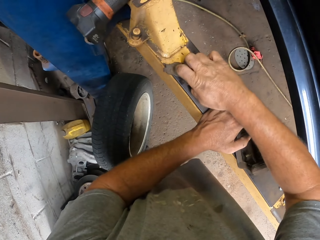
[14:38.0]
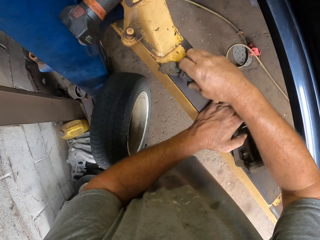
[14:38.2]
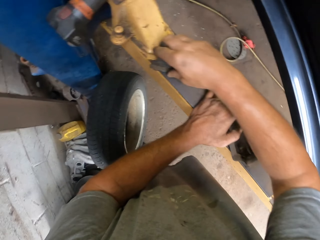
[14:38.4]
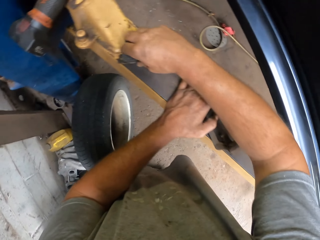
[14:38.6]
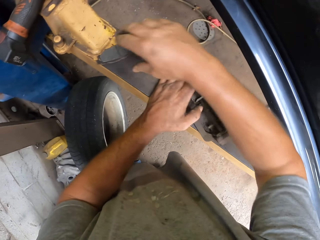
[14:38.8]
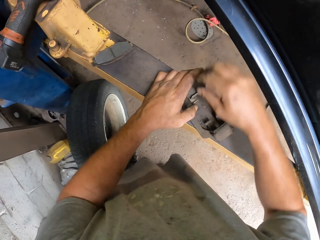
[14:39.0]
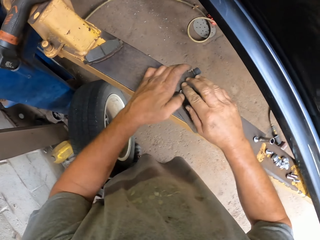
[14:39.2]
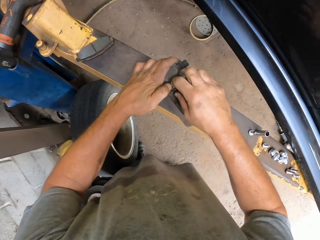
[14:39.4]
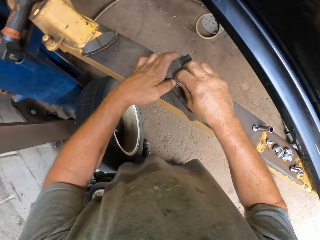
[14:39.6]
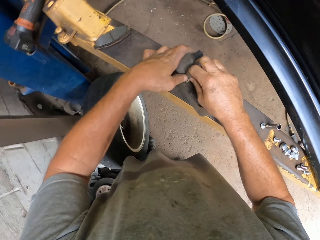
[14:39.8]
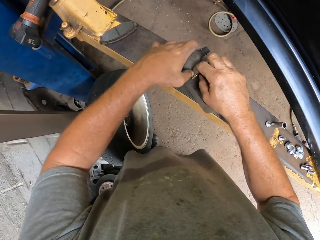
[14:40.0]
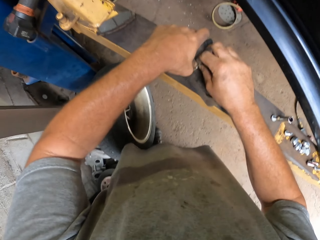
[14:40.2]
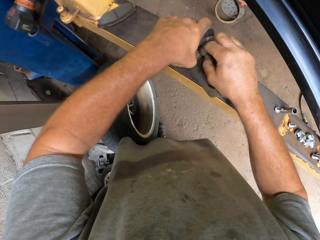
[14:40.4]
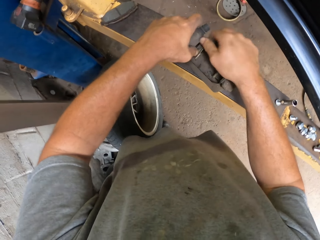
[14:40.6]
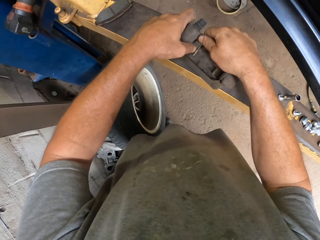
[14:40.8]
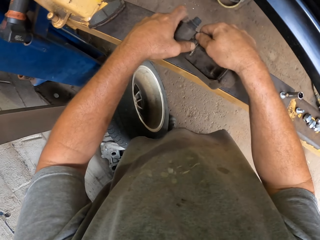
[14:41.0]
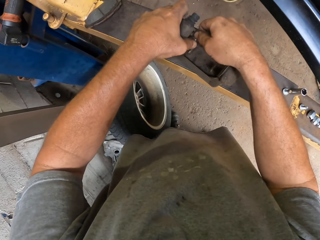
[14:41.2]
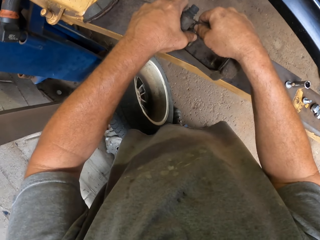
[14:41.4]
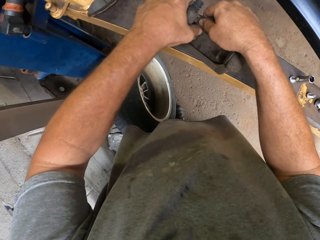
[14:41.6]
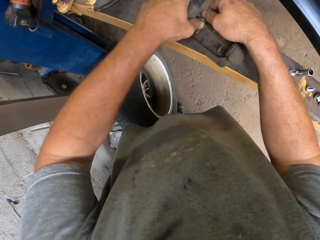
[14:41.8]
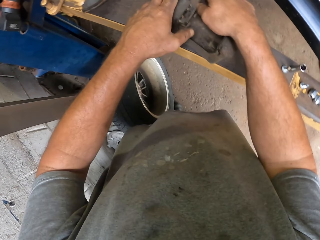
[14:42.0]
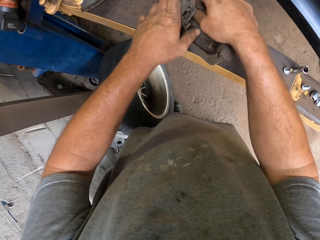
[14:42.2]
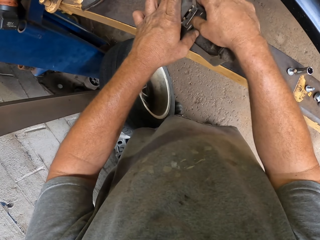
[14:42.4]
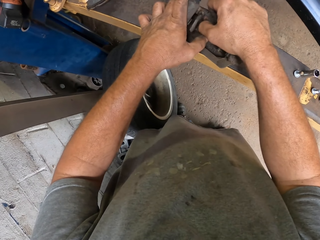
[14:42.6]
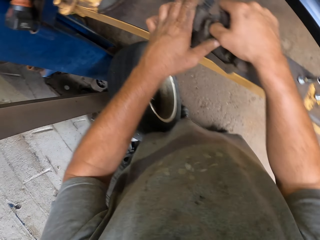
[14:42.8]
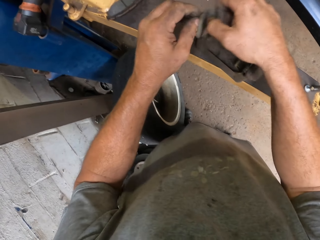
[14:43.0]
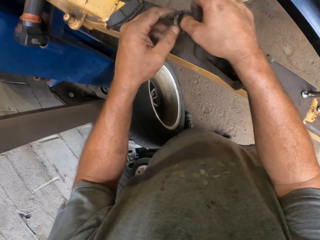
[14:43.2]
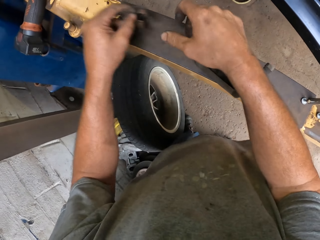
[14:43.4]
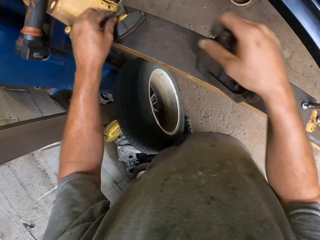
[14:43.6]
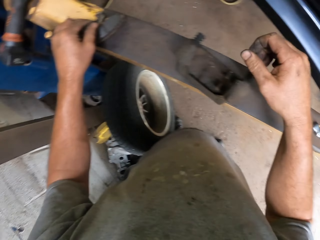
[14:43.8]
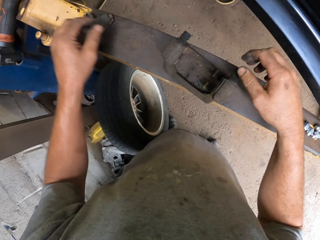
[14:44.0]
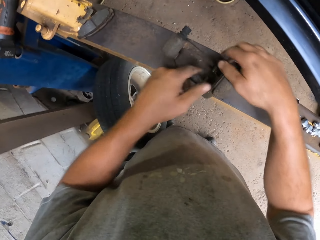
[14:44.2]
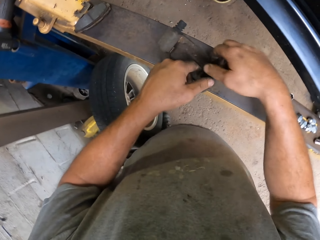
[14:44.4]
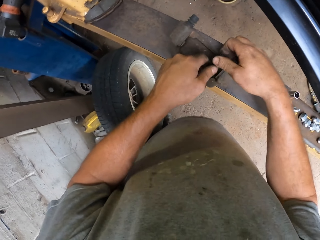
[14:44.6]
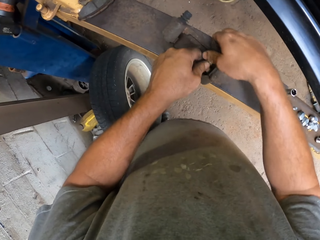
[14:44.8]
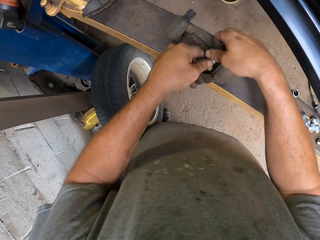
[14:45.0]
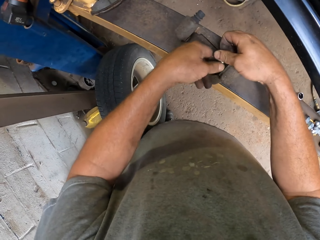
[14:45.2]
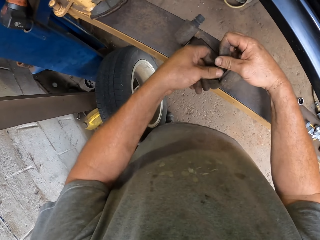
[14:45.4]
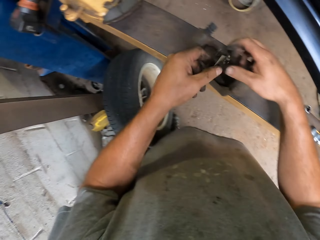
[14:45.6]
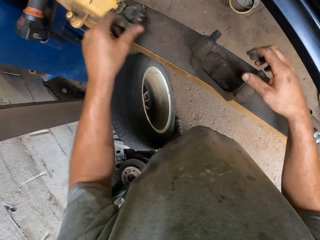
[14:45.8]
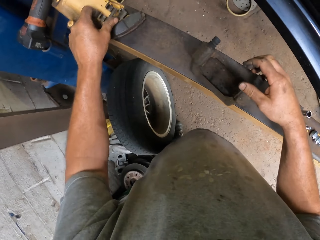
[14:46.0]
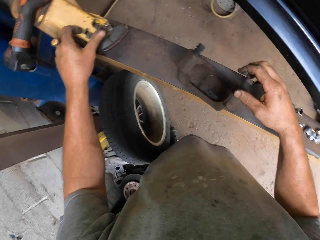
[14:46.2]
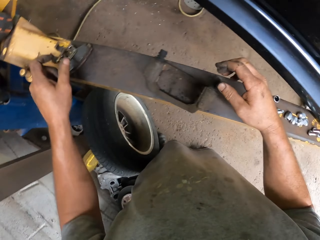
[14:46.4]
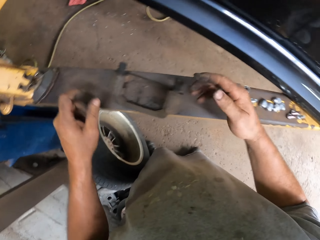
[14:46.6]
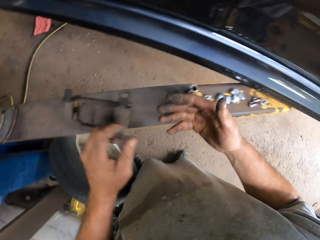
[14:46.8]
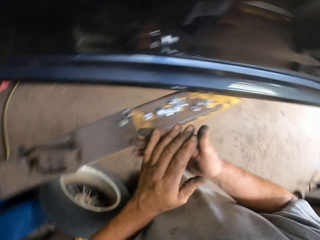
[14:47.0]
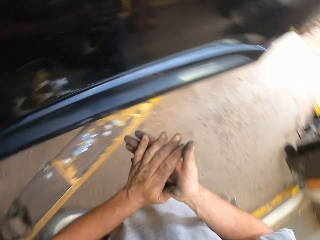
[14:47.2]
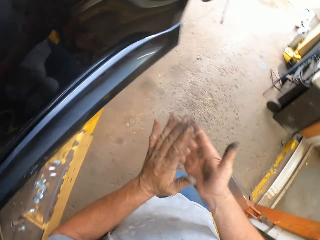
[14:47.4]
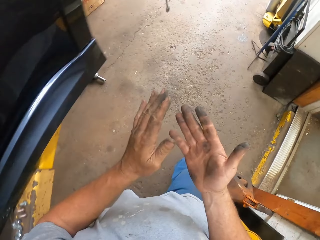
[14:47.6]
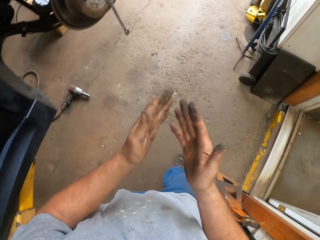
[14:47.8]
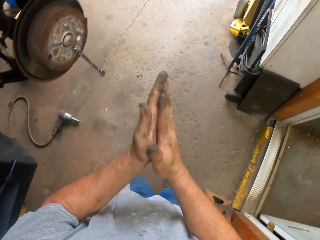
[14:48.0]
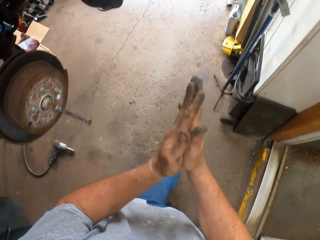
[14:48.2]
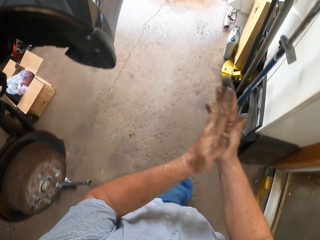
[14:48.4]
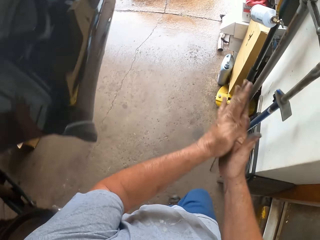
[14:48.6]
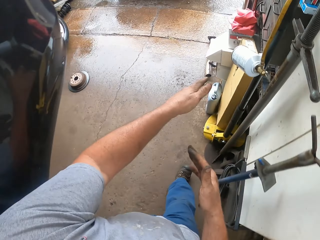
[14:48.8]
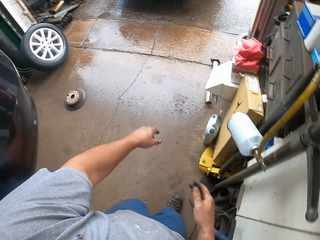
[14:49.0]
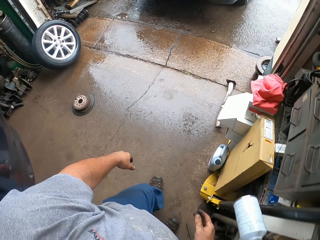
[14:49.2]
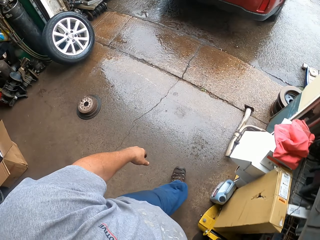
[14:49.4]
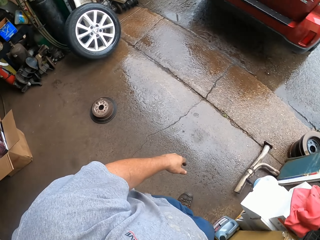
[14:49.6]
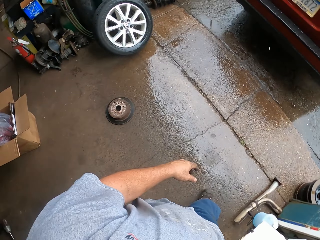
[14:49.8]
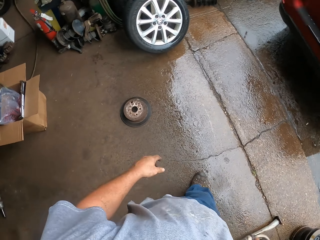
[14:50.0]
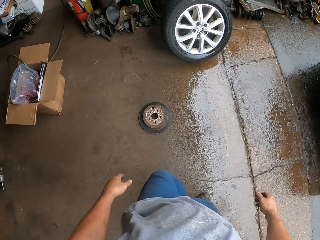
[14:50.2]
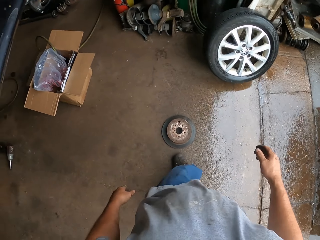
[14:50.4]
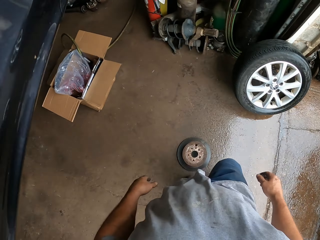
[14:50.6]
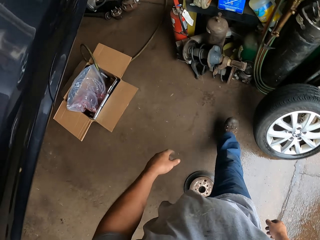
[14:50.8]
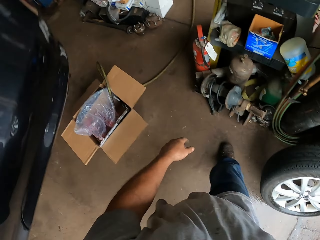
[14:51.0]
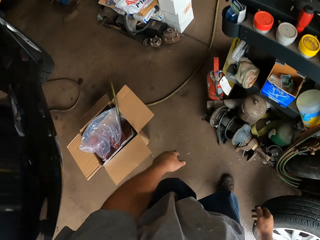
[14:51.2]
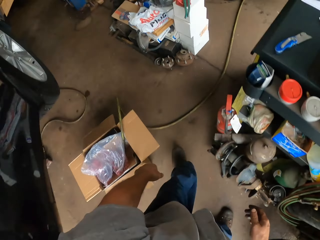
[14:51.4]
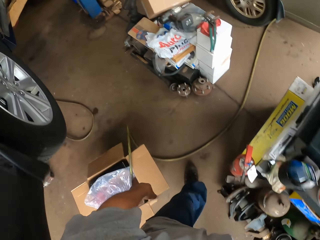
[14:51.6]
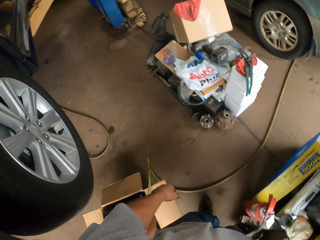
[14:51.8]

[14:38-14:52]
The camera wearer puts away the car spare part. They walk around the garage. They rub their hand.

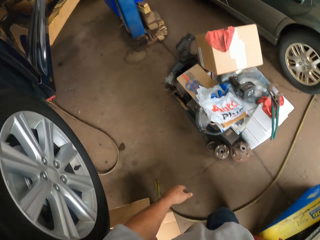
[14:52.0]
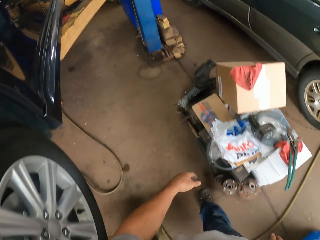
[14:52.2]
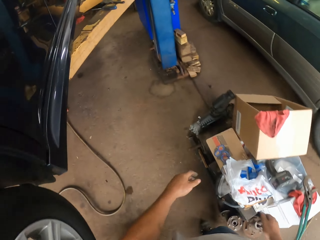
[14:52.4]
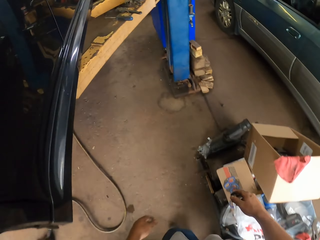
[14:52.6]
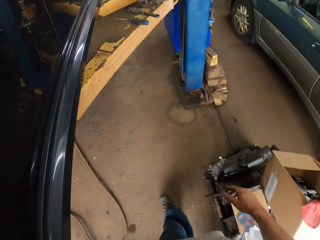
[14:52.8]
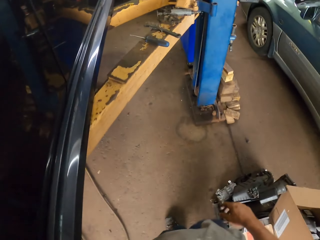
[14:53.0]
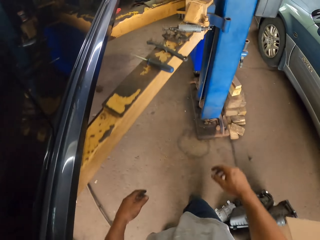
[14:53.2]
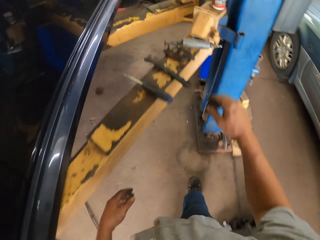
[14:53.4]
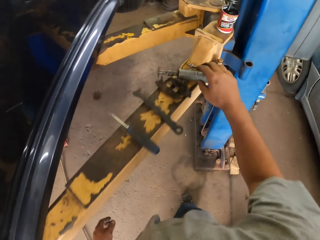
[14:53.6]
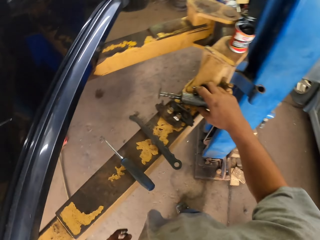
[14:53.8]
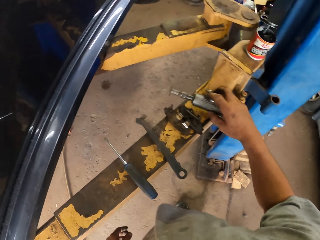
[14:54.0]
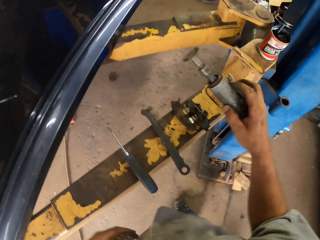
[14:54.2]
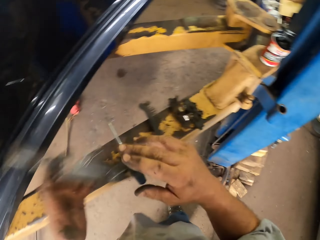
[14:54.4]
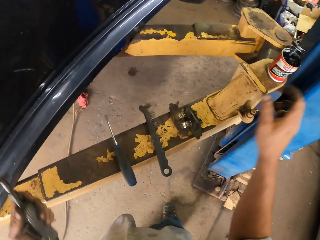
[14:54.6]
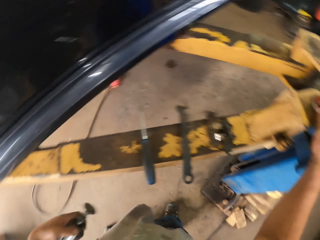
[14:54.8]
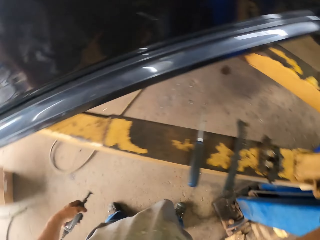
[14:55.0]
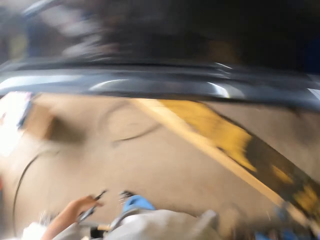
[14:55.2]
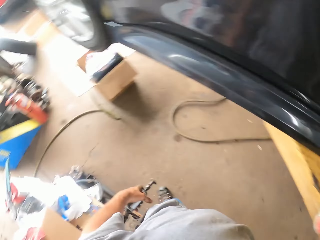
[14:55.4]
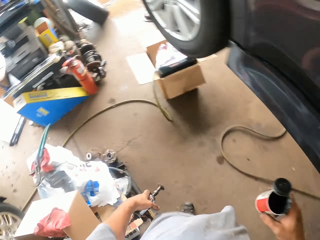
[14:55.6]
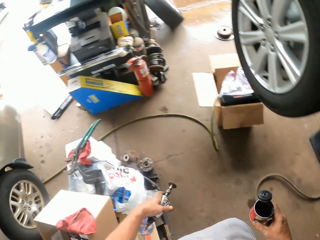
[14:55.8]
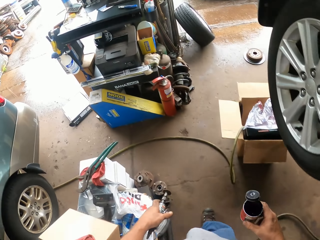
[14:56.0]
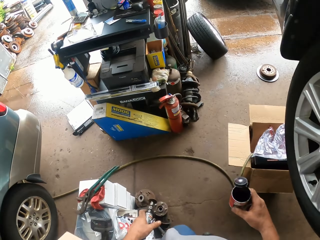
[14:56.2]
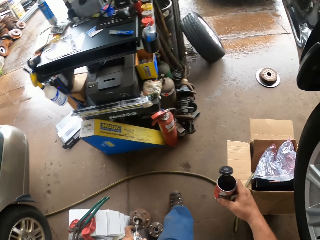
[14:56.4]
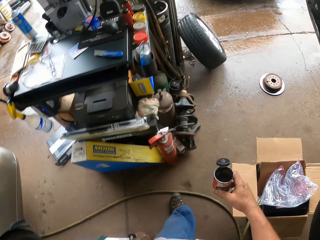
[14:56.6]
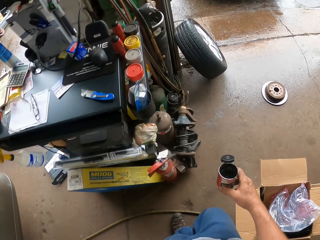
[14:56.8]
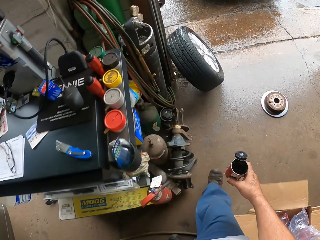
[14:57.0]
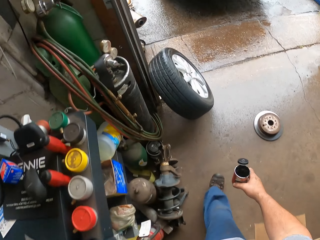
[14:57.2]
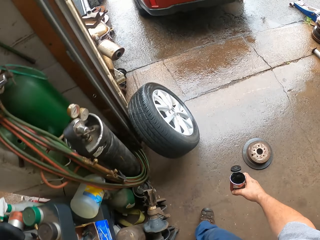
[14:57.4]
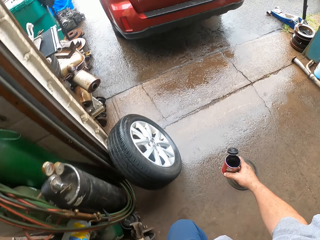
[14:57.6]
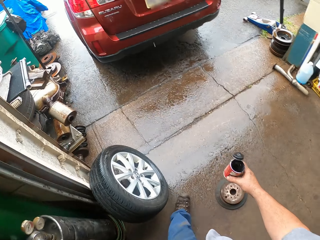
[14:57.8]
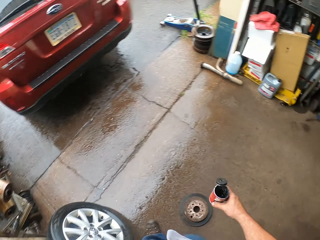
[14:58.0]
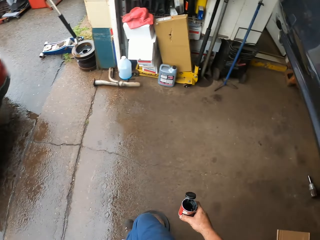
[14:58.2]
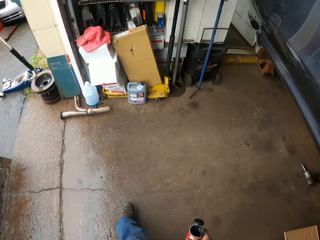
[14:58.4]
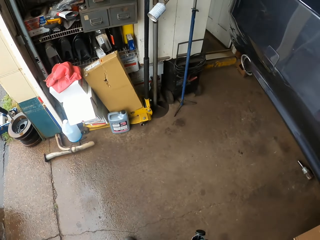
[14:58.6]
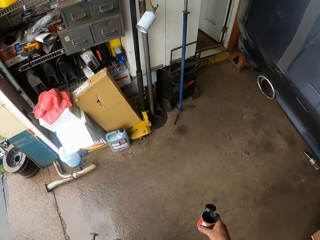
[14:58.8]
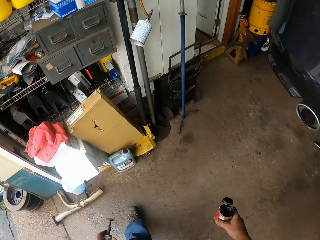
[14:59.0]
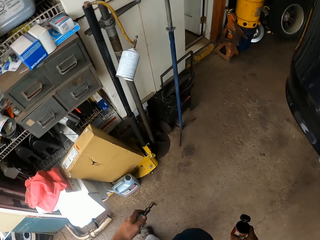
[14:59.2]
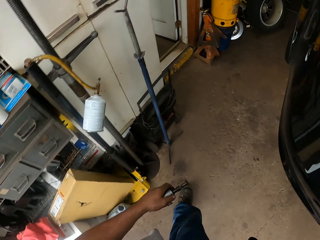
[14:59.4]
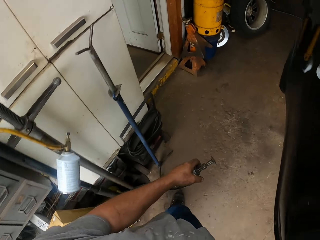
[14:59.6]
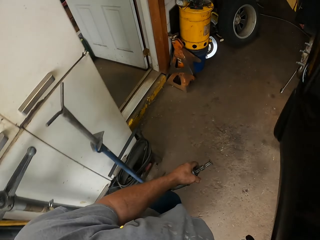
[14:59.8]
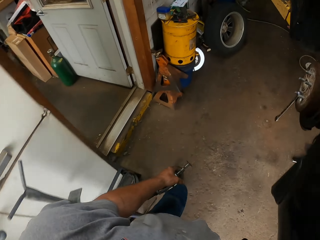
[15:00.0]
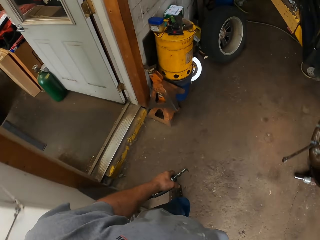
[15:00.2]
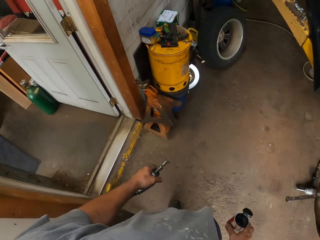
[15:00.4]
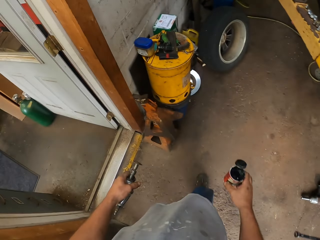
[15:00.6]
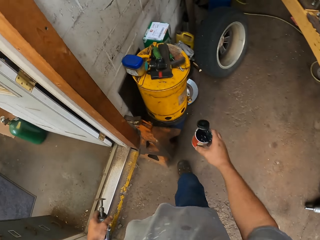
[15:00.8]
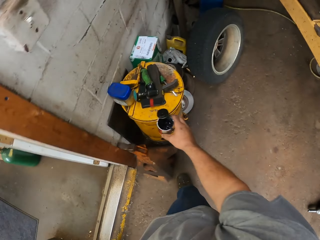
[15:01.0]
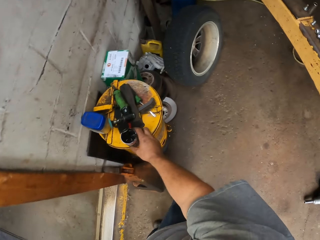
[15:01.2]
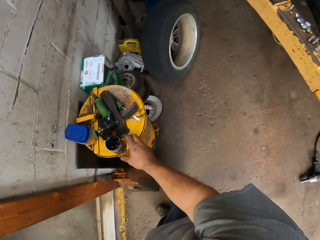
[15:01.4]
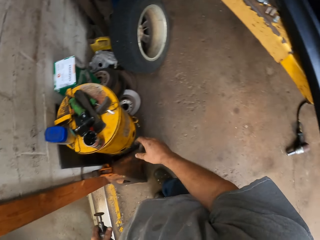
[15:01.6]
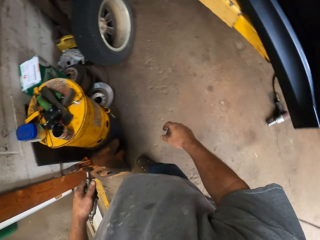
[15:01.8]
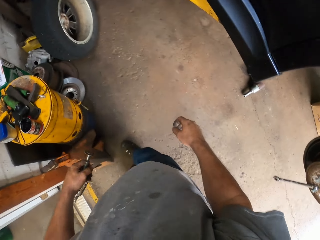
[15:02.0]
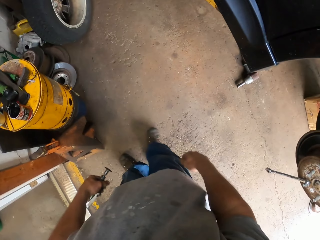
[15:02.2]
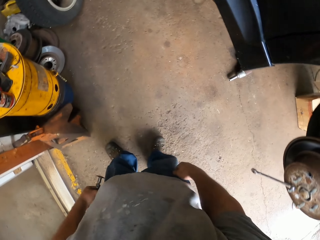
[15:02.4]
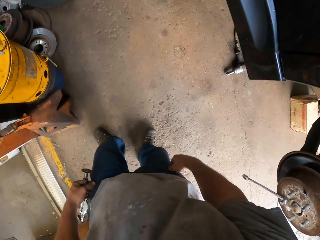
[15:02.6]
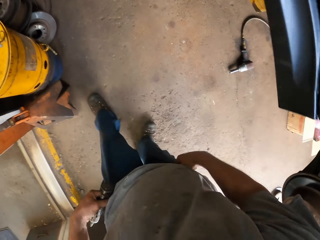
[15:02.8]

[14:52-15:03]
The camera wearer takes a grinder. They take an oil can. They walk around the garage. They put down the oil can.
